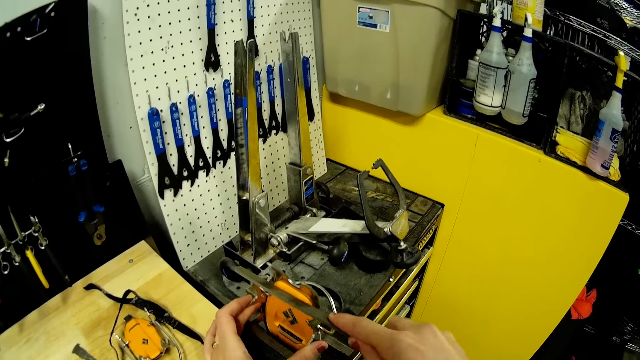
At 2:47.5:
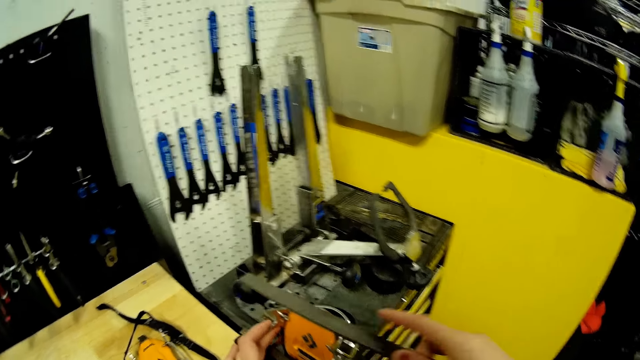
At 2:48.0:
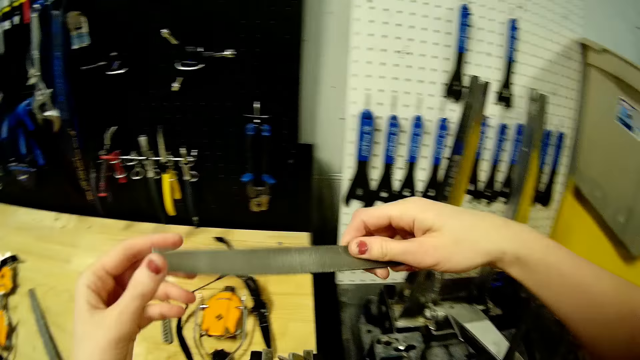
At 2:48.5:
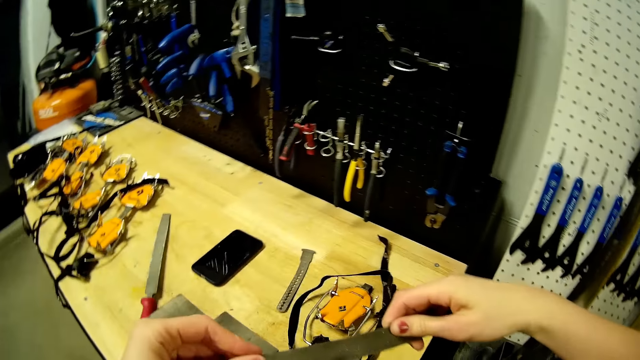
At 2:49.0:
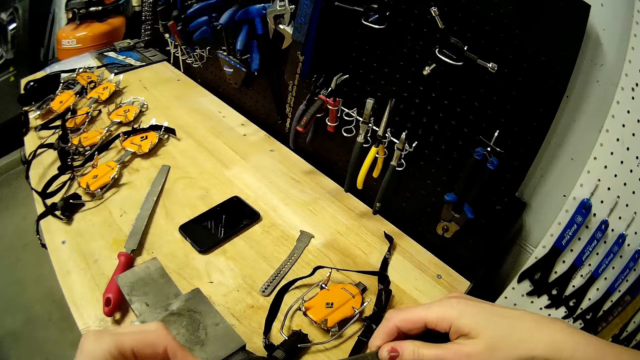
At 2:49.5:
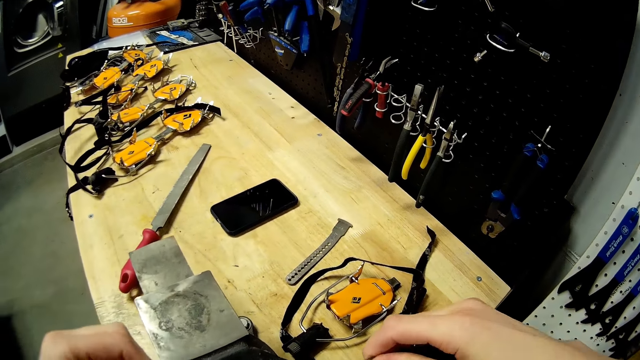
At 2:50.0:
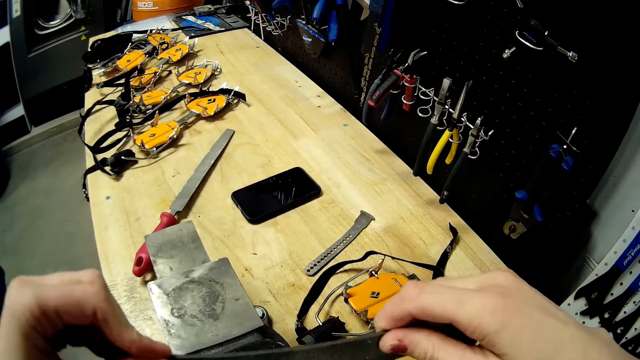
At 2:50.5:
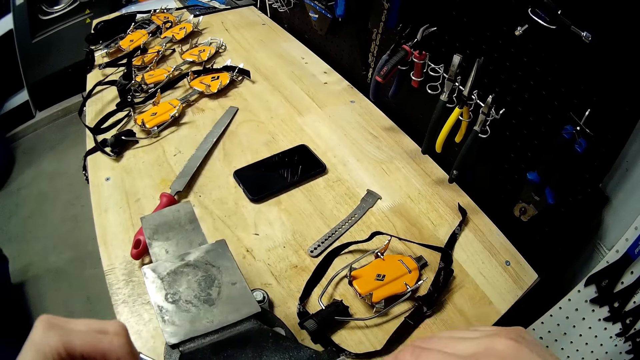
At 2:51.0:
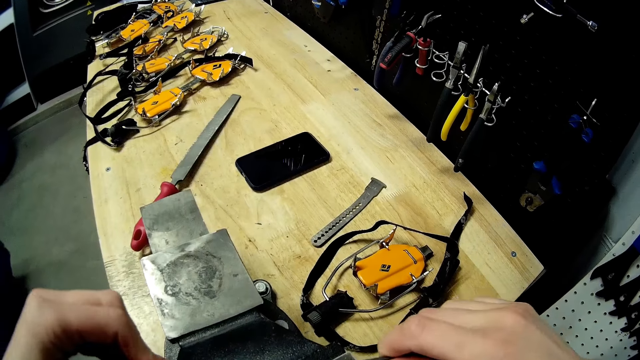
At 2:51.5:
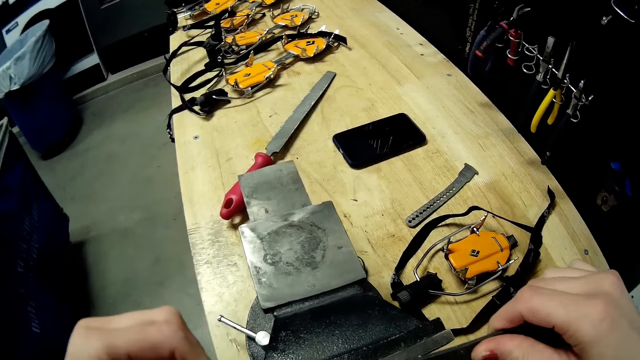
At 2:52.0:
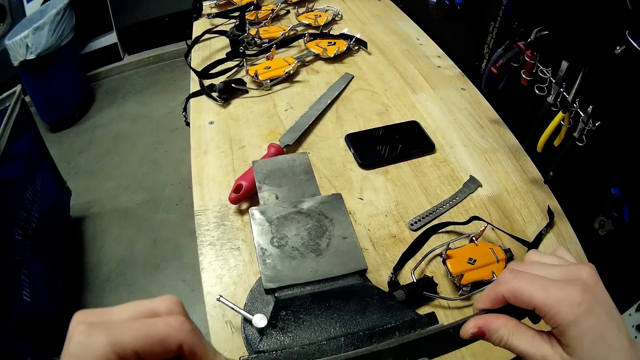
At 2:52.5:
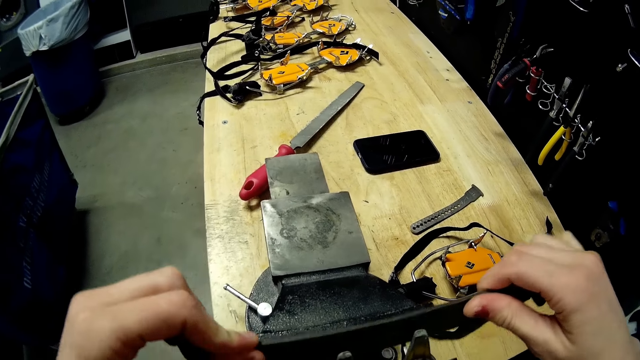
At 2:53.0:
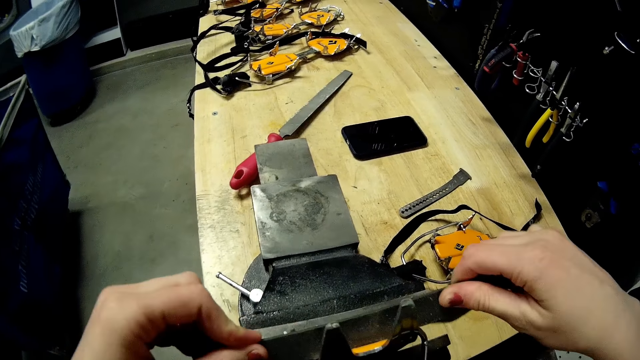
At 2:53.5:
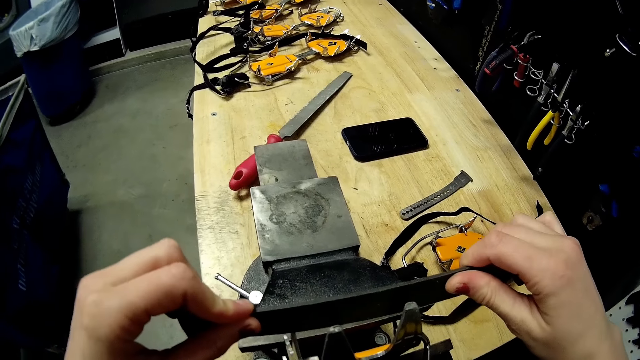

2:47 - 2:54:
The camera wearer sharpens the points of the crampon with the chisel in both hands.

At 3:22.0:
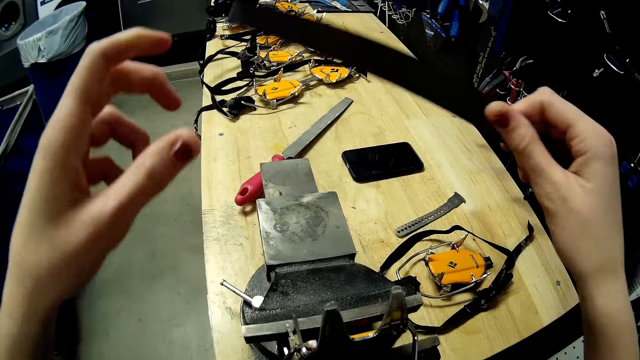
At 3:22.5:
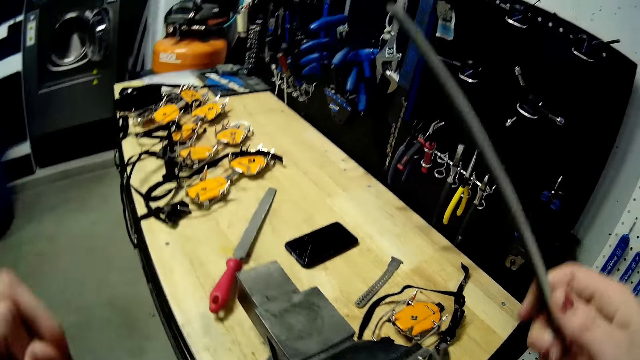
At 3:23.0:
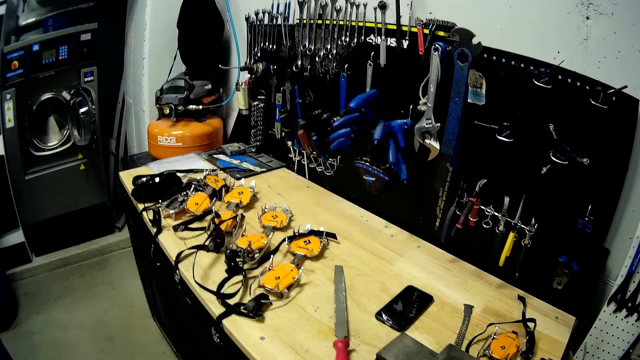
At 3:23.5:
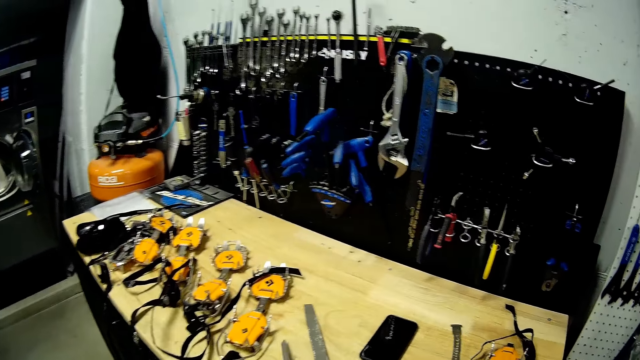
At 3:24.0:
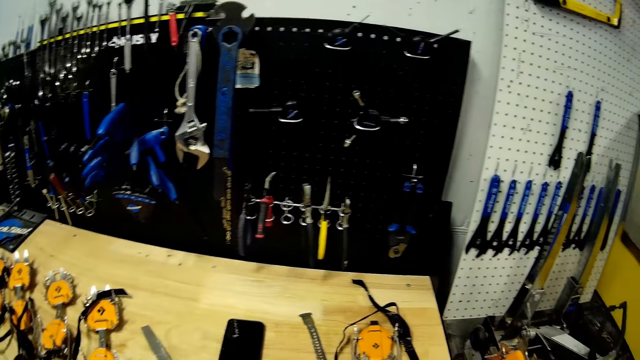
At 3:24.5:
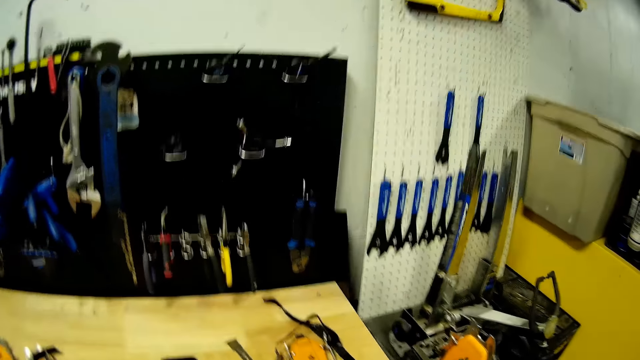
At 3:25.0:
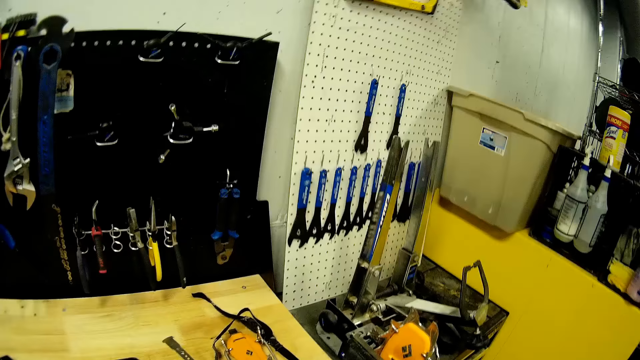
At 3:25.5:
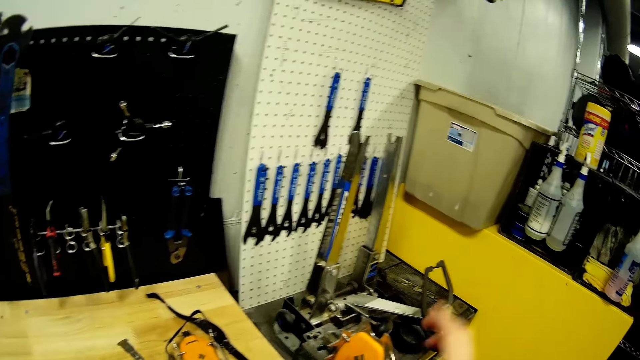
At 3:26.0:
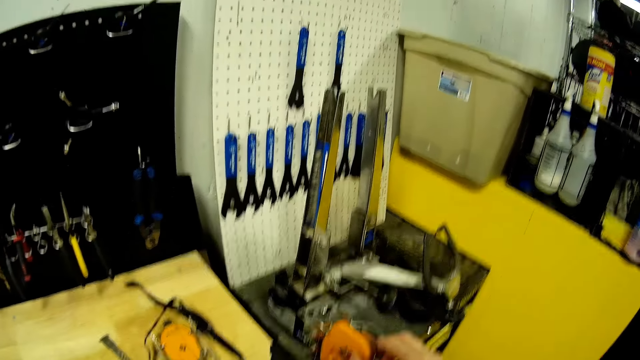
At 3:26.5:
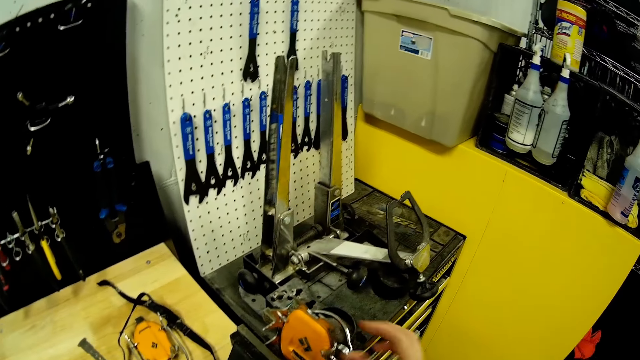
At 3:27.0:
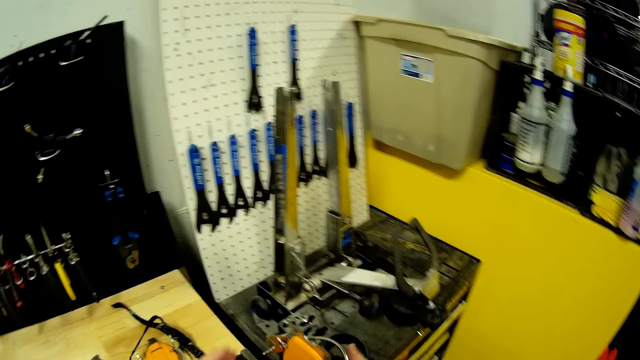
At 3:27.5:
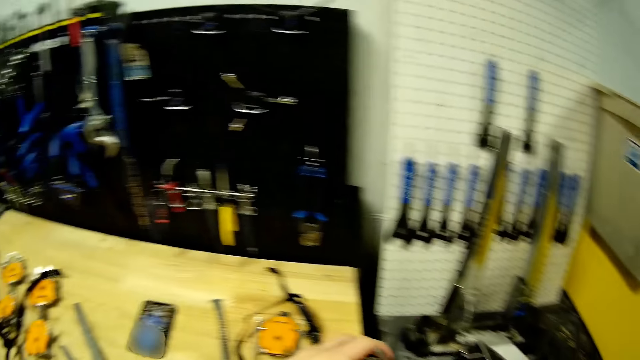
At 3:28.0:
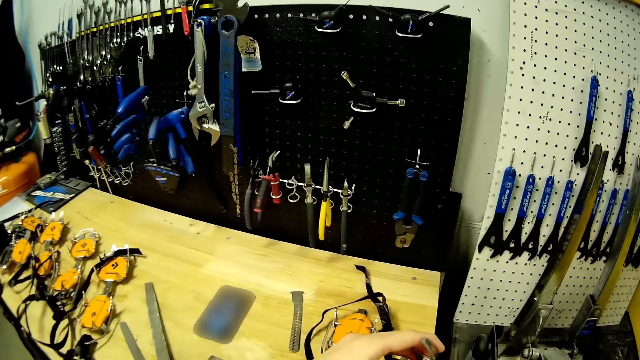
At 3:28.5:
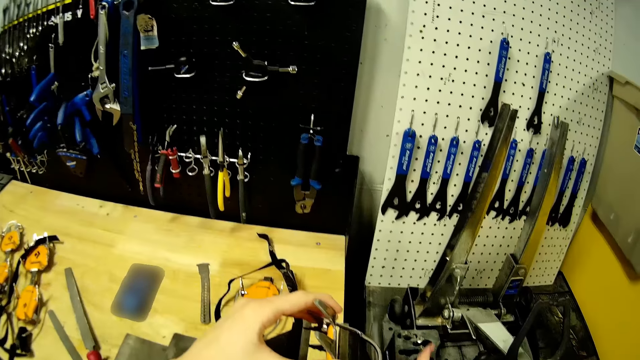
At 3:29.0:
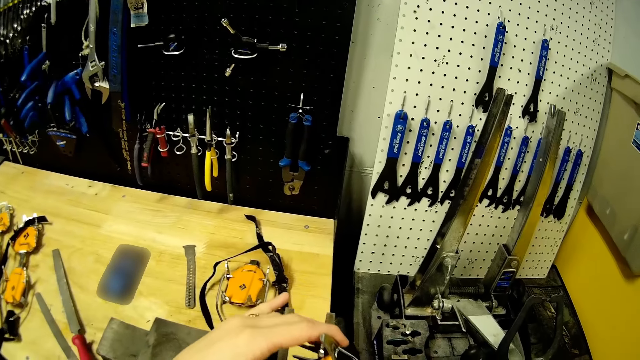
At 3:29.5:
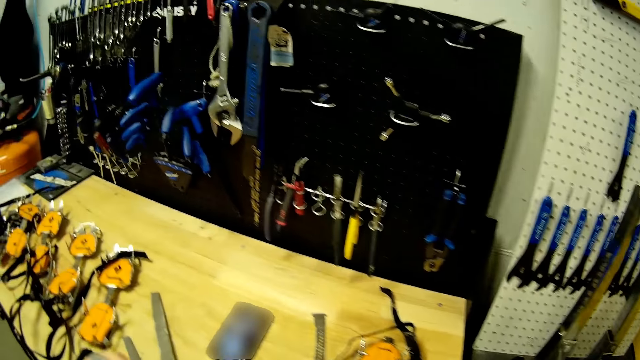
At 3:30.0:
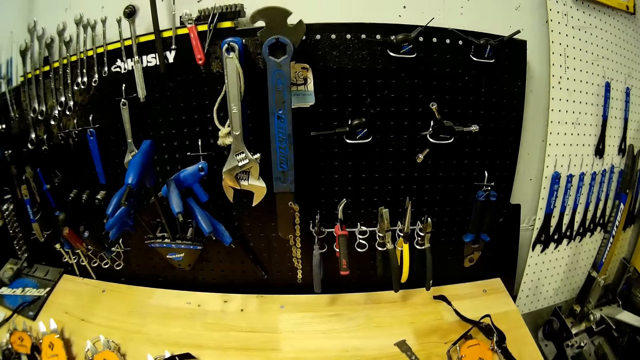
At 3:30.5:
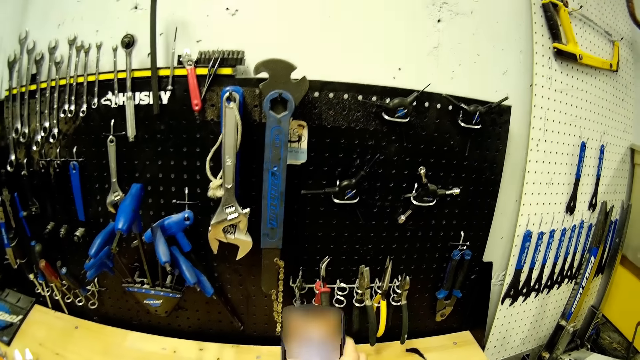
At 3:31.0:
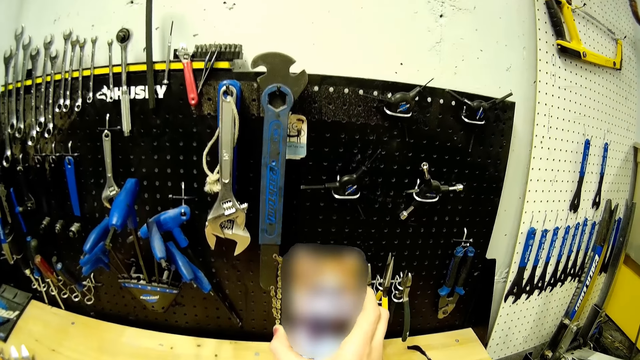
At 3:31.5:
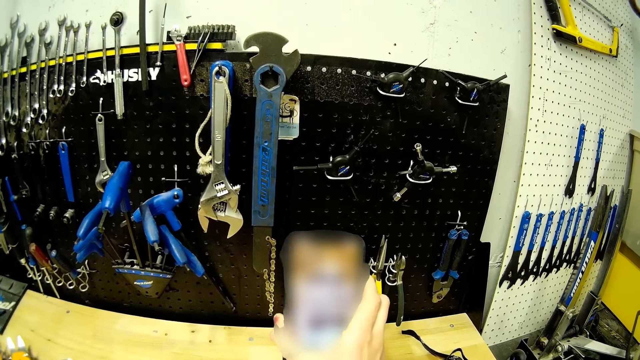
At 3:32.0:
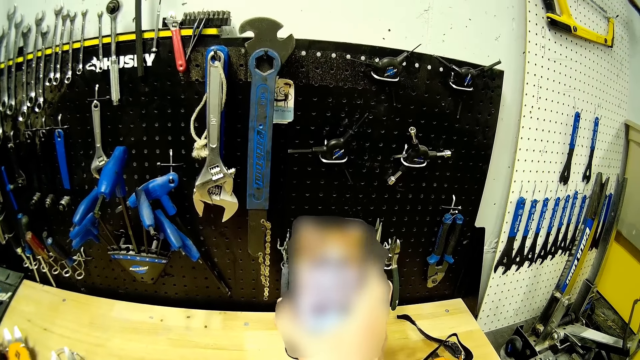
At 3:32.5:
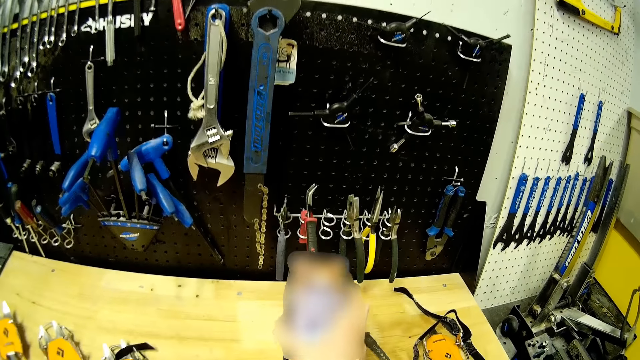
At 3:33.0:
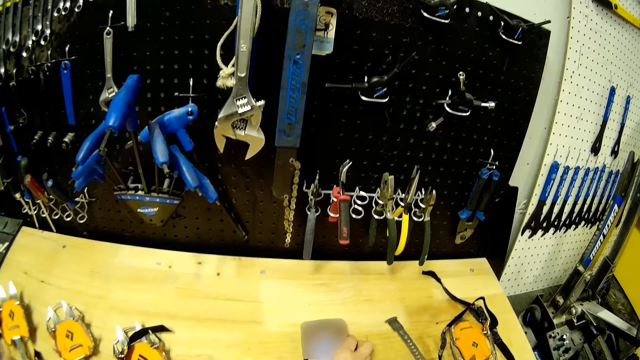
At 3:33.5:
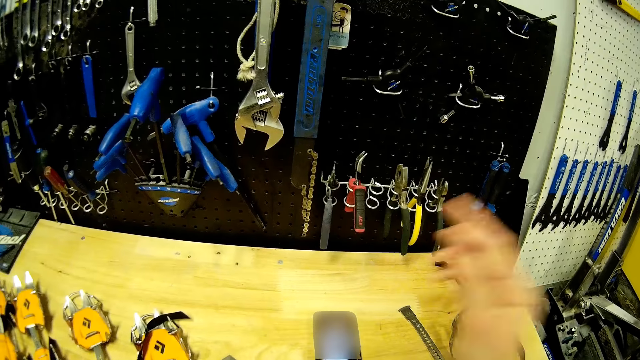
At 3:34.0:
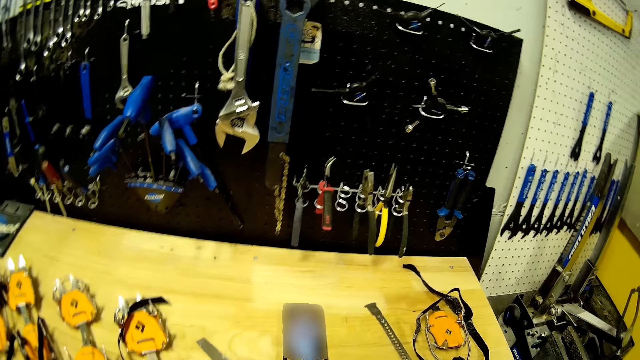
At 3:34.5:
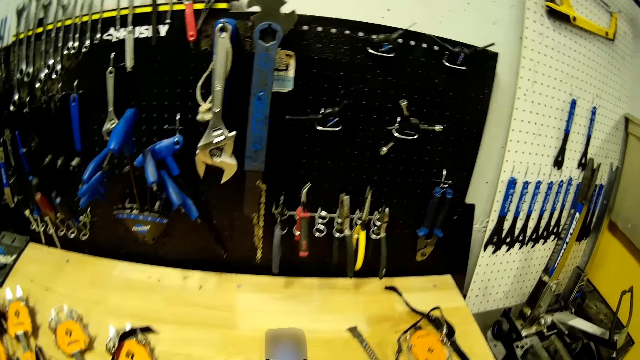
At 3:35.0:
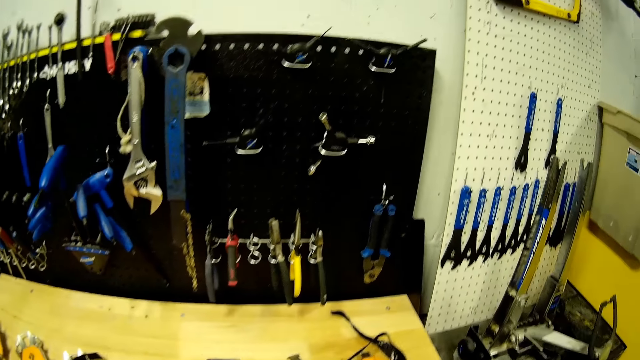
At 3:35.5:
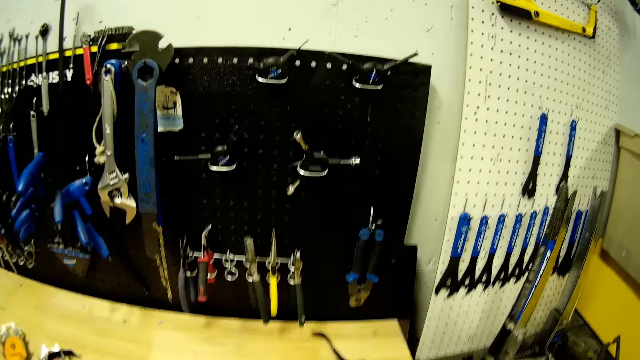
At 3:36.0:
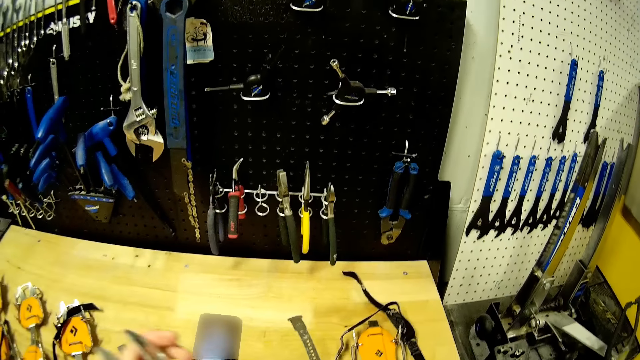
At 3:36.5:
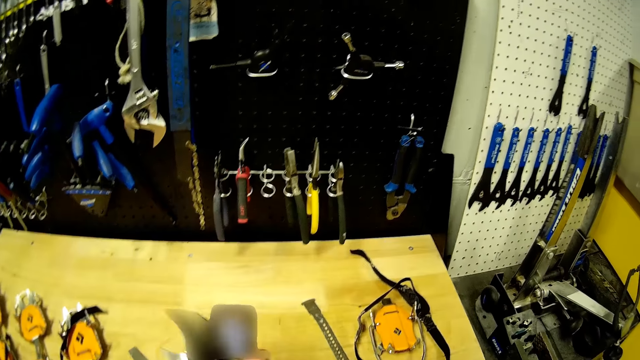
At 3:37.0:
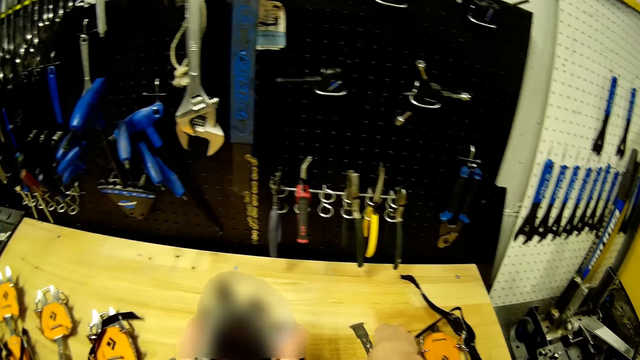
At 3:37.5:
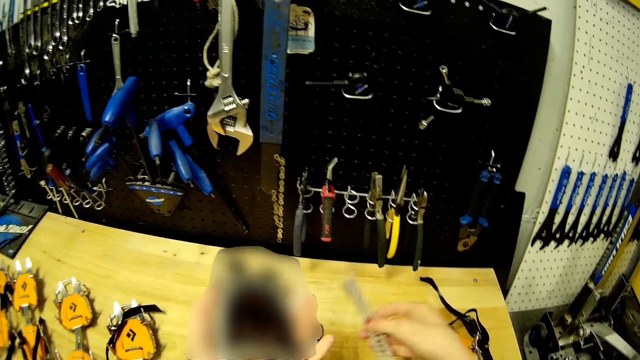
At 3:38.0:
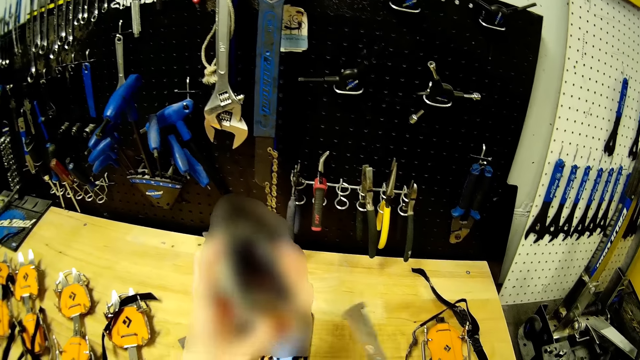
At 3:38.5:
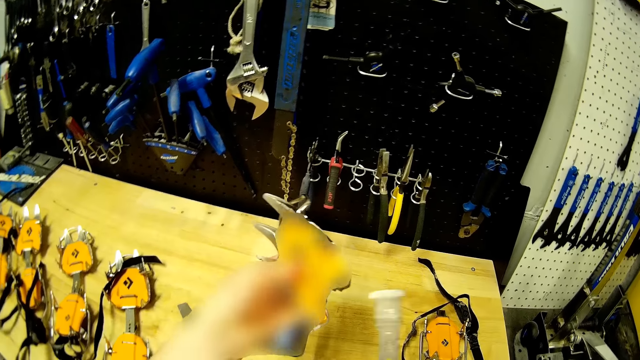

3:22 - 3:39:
The camera wearer puts the chisel on the table with her right hand. She looks around. She adjusts the crampon plate with her right hand. She removes the clamp from the bench clamp. She holds the crampon with her left hand. She unwinds the handle of the bench vise with her right hand. She picks up a phone from the table with her right hand. She looks at the phone. She puts the phone on the table with her right hand. She fixes the clamp. She picks up the center bar from the table with her right hand.
